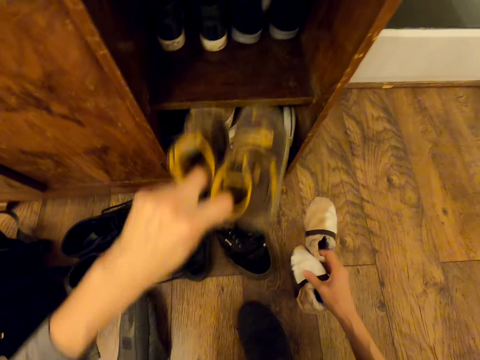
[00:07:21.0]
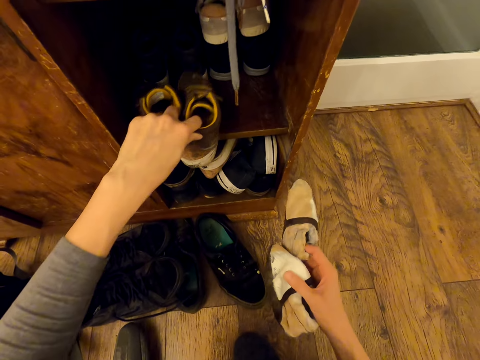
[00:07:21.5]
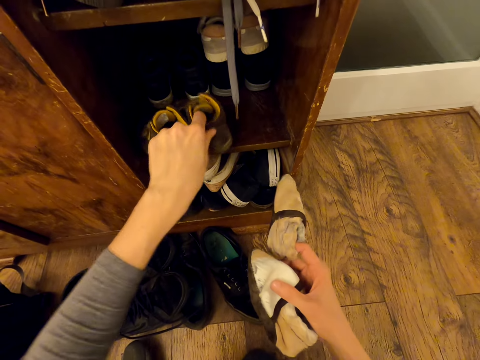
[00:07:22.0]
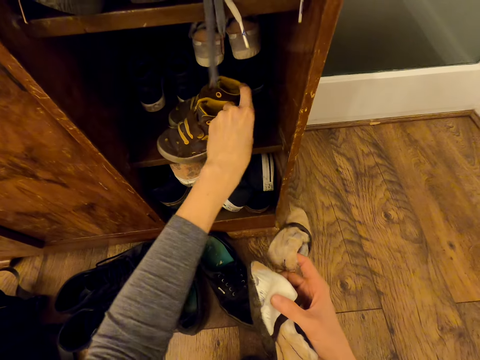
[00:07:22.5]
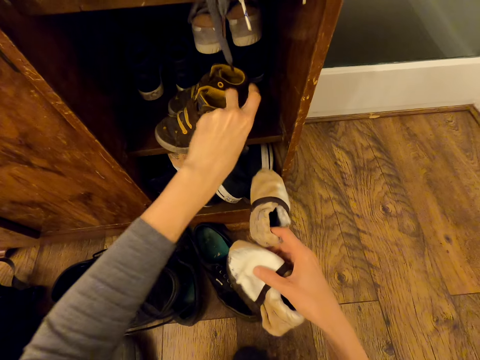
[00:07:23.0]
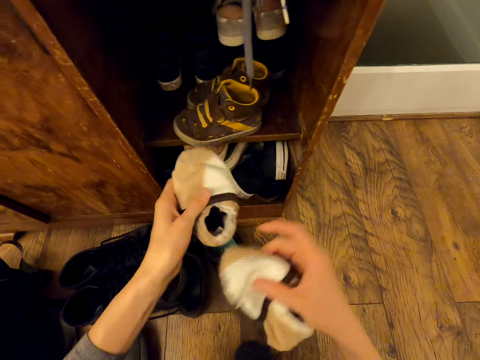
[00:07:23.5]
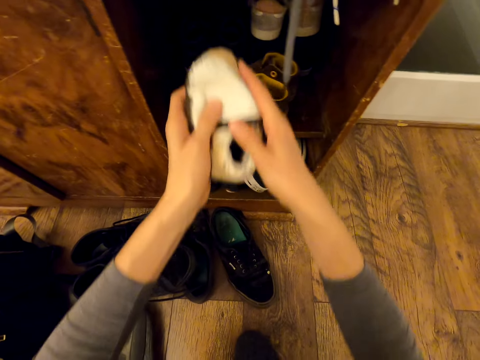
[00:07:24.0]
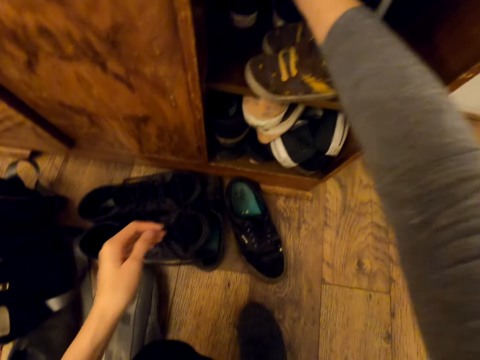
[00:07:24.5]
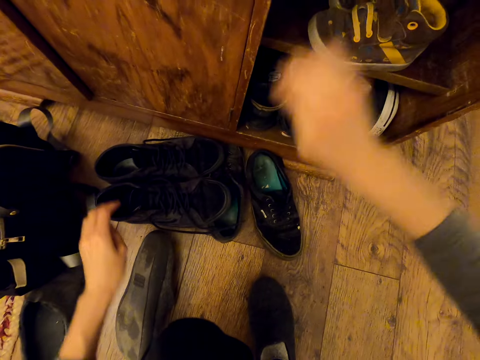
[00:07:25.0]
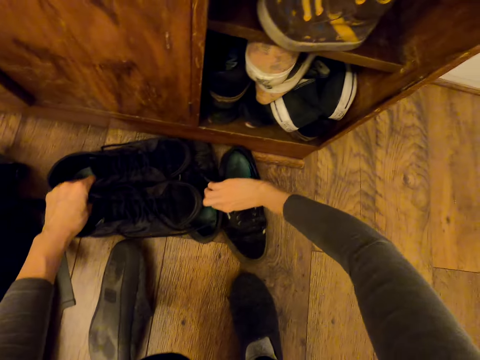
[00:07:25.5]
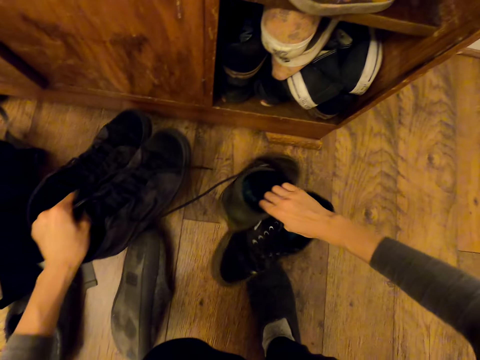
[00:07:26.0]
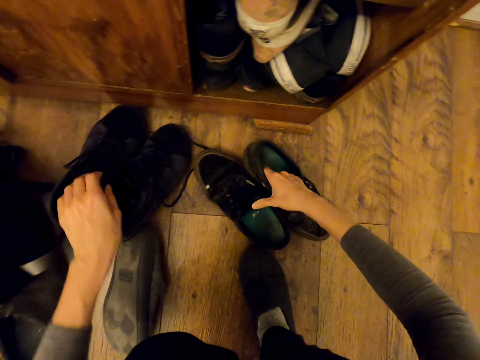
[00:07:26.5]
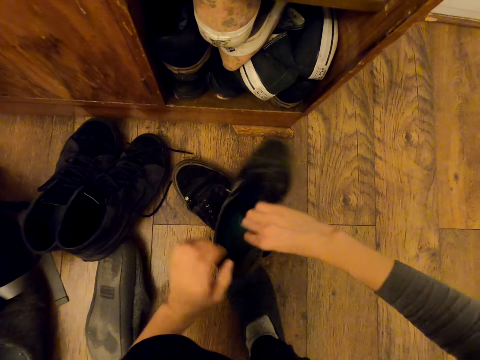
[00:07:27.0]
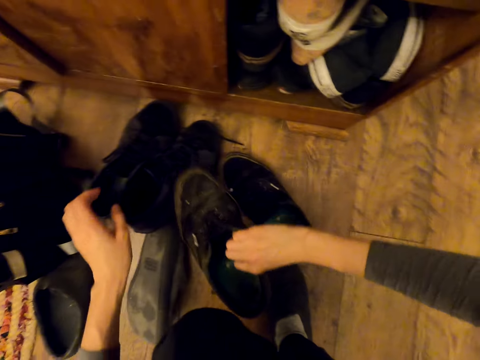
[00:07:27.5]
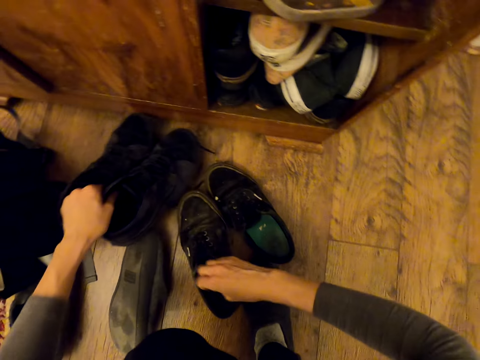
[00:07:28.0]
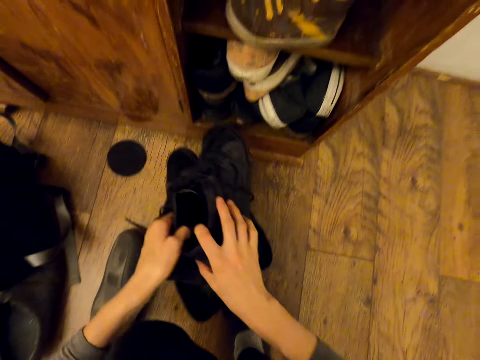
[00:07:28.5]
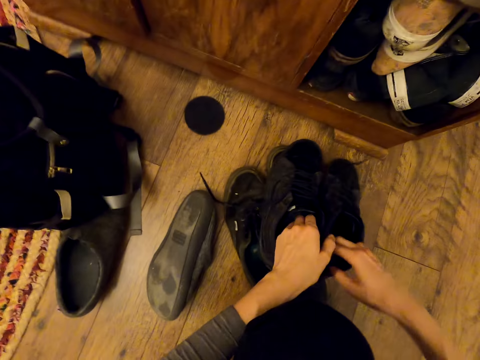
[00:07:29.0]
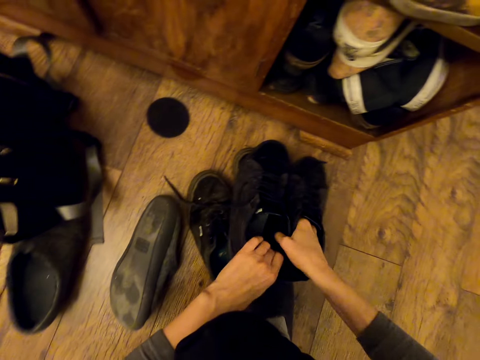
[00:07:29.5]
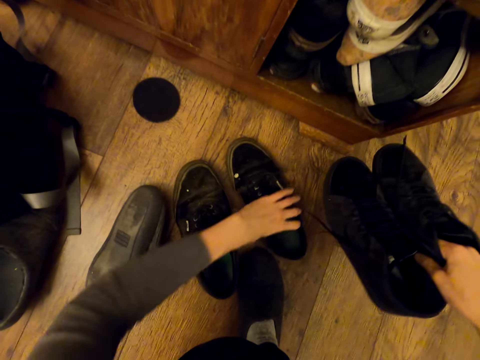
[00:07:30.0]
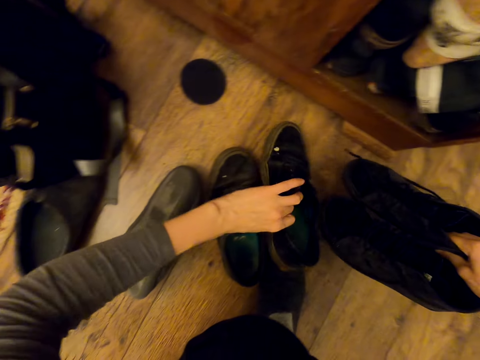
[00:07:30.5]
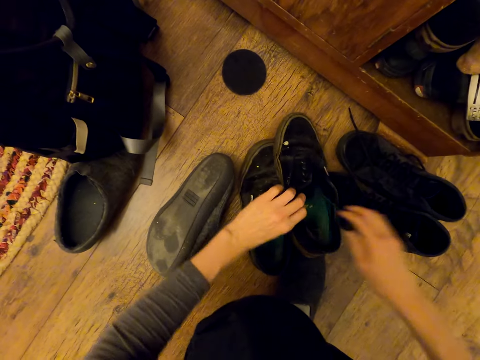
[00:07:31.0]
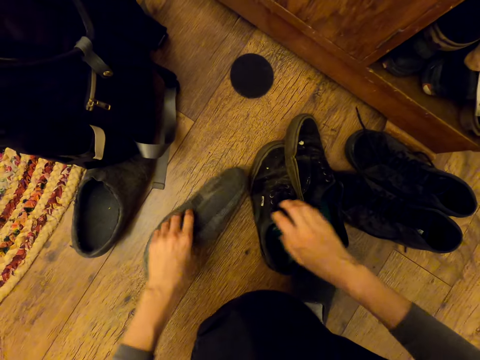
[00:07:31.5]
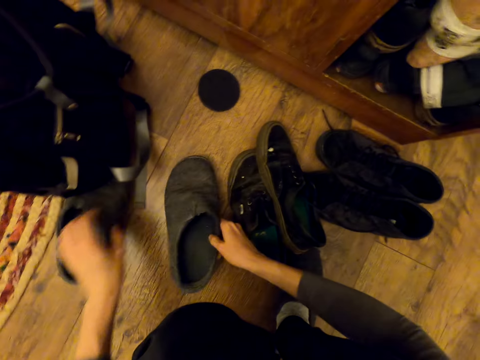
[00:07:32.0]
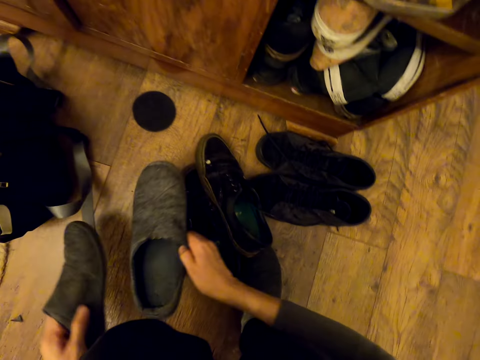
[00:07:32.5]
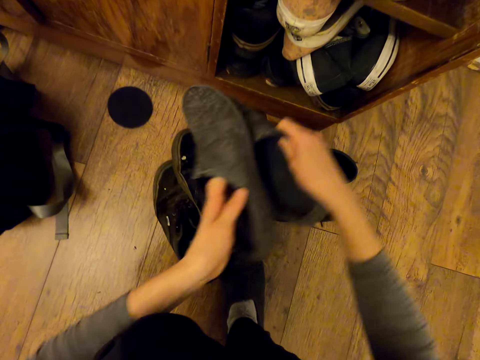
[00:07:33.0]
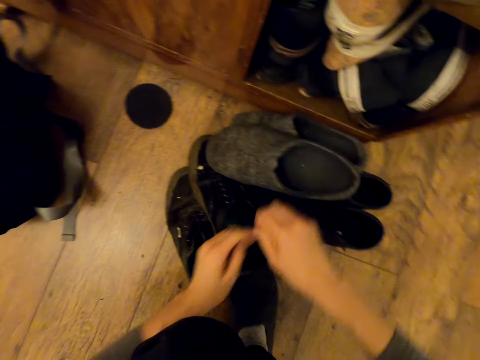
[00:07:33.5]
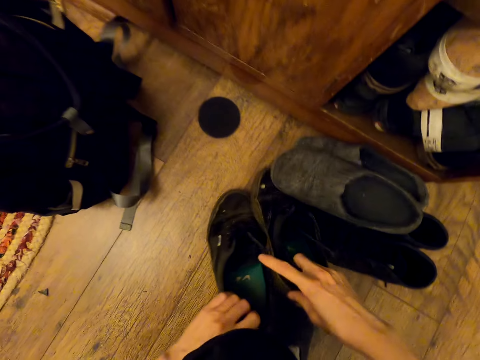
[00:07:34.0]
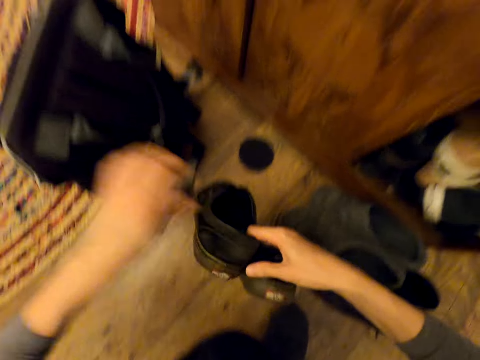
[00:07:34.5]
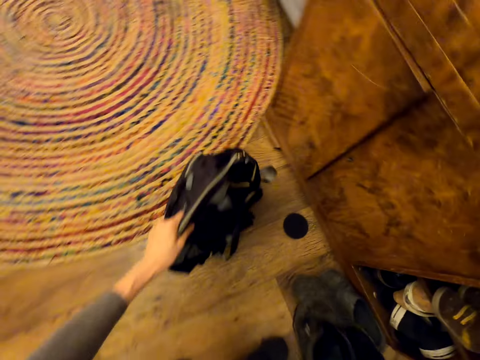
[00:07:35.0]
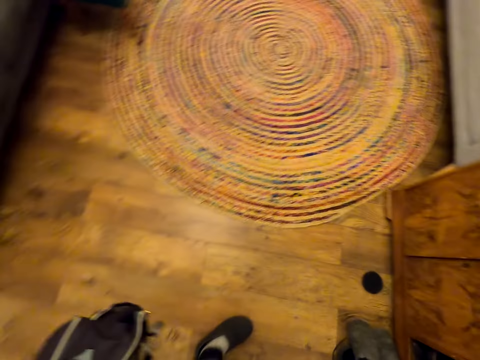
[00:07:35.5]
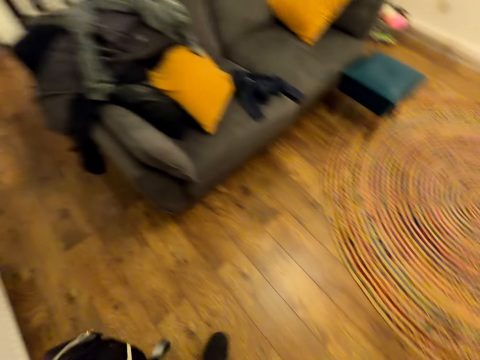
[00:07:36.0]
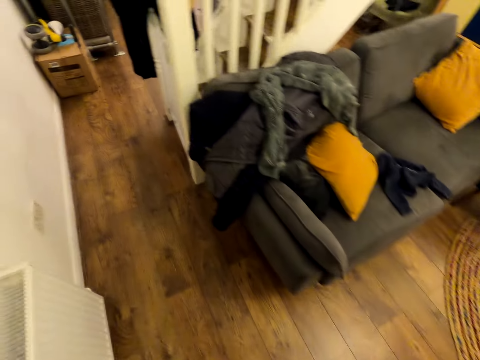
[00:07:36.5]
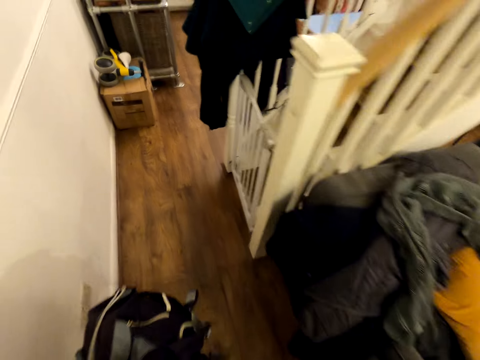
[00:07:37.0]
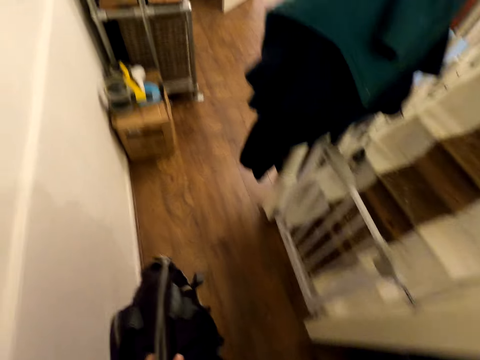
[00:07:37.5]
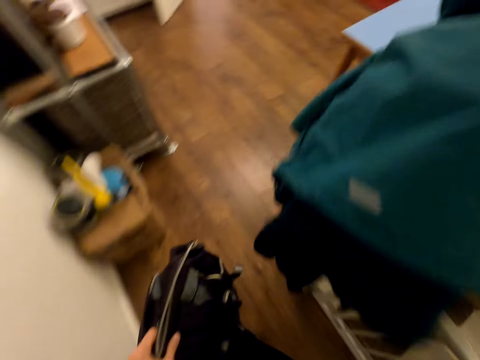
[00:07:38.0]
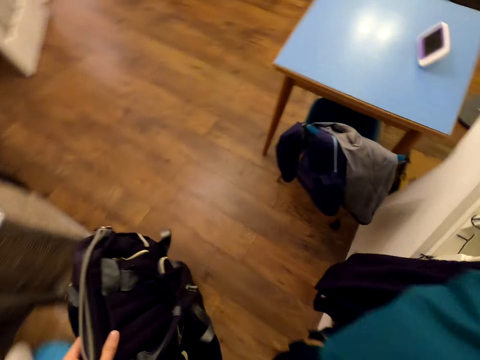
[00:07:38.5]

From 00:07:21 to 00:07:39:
The camera wearer picks up shoes. They put the shoes in the drawer or shoe rack. They put the shoes in the drawer again. They move the shoes. They arrange the shoes on the floor. They hold the shoes, put down the shoes, hold the shoes, put down the shoes and hold the shoes. They pick up the shoes. They hold the bag. They pick up the bag. They walk away from the shoe rack.

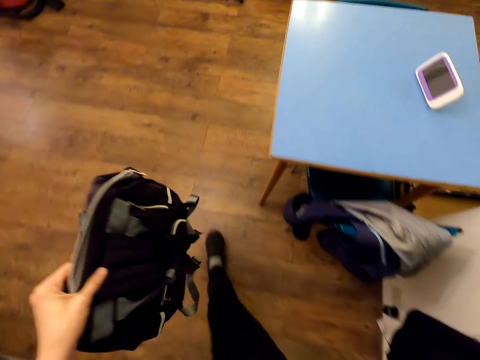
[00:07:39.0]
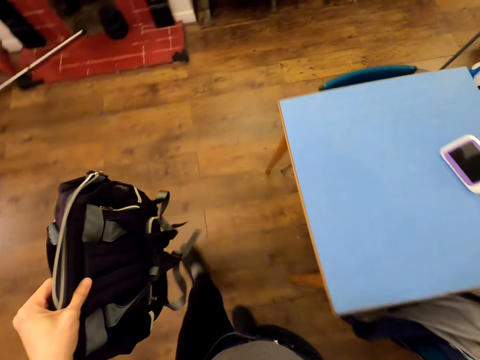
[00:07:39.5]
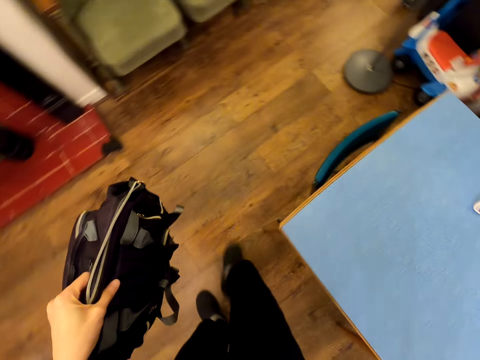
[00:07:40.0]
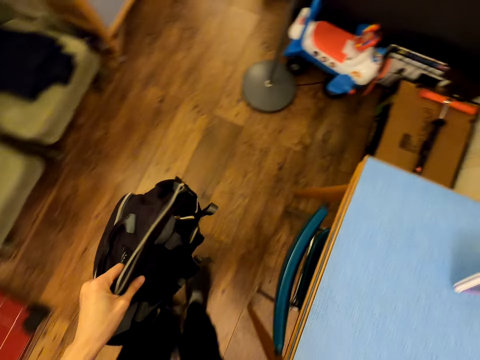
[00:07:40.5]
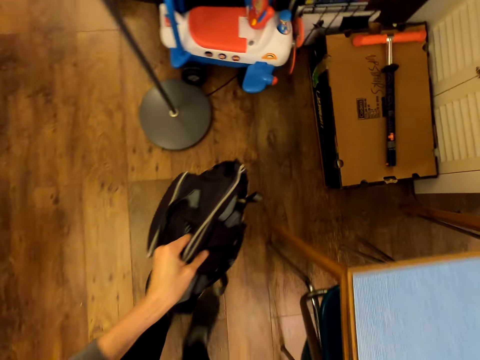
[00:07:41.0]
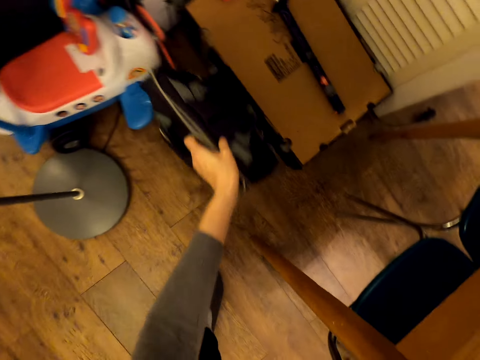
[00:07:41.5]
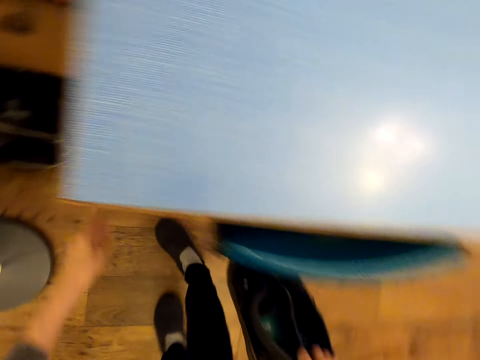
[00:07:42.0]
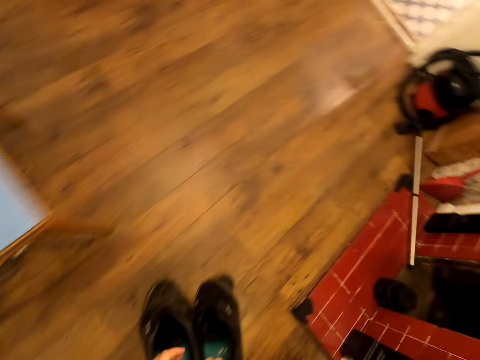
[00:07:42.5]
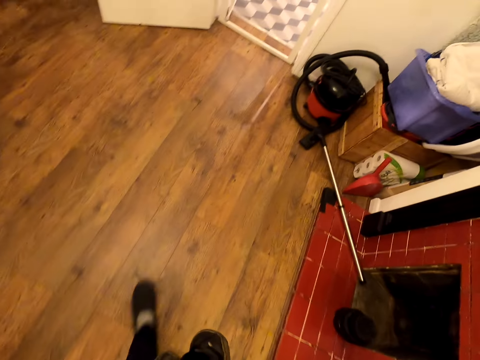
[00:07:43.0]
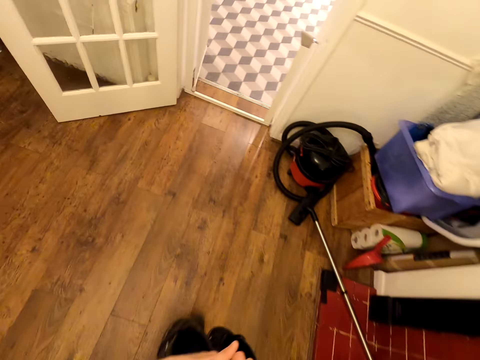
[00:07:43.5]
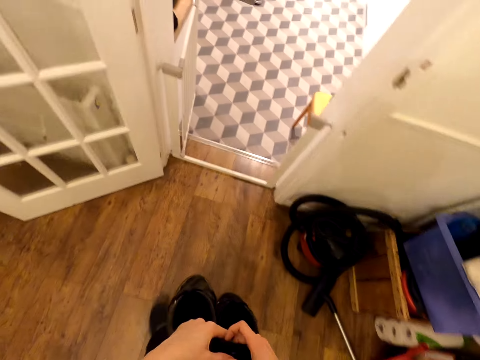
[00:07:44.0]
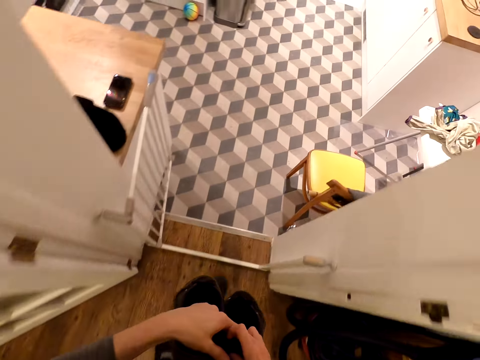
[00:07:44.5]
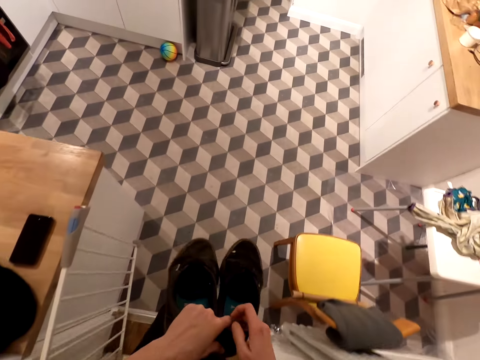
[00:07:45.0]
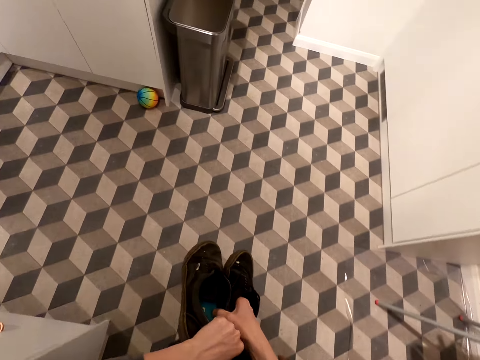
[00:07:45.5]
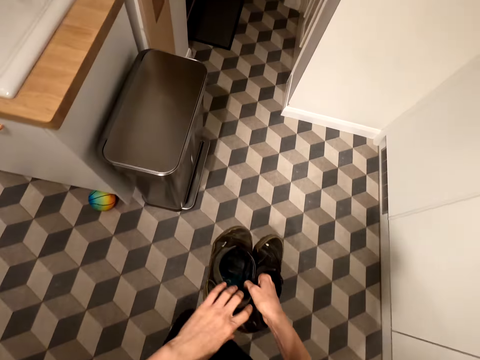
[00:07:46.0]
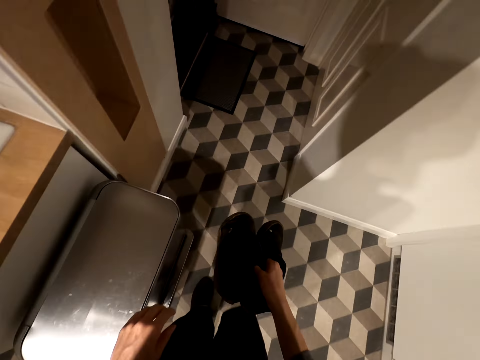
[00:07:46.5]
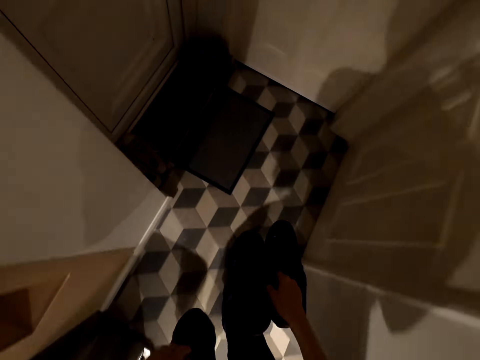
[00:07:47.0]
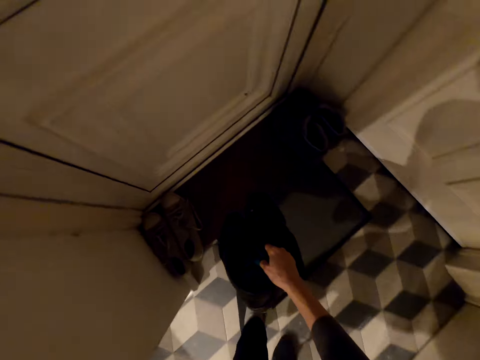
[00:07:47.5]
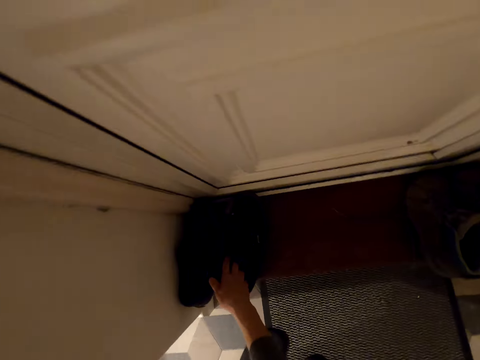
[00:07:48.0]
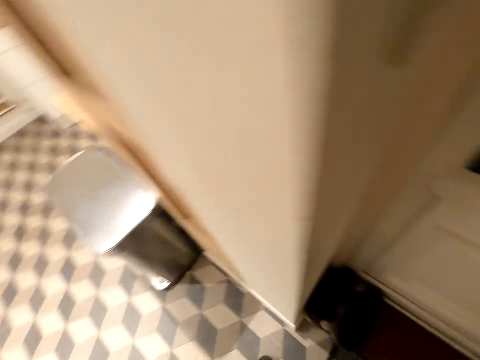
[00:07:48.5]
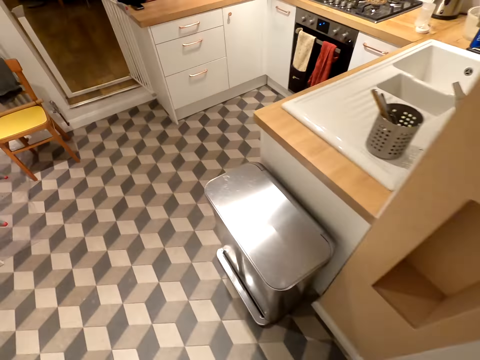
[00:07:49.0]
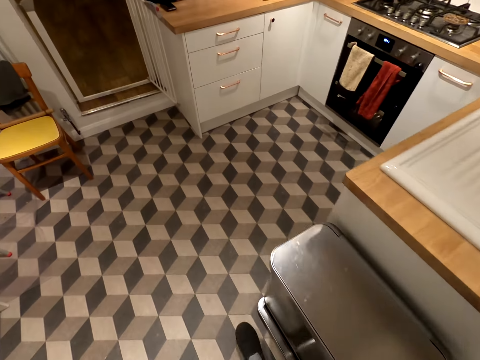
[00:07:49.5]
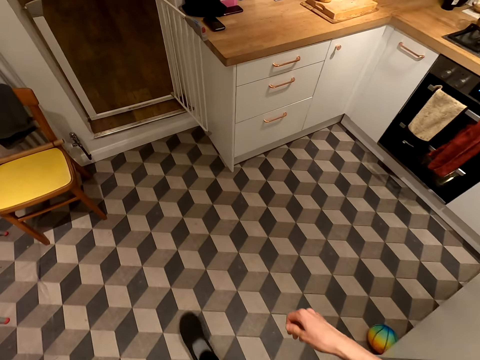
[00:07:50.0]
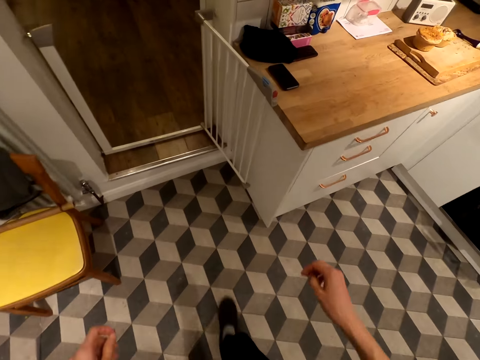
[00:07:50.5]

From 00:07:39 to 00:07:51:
The camera wearer puts a bag beside a box. They walk around the room. They walk into another room. They hold the shoes with the other hand. They put the shoes on top of other shoes. They turn back. They walk around the house.
